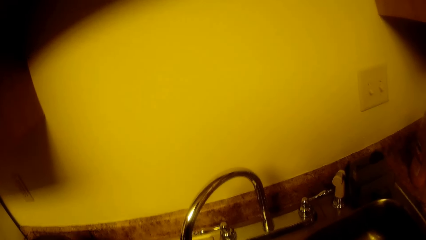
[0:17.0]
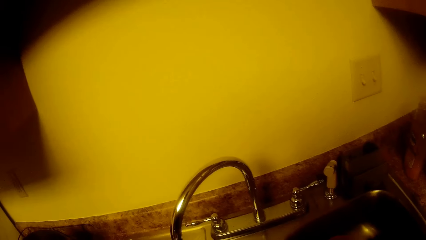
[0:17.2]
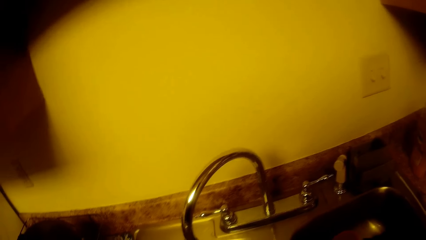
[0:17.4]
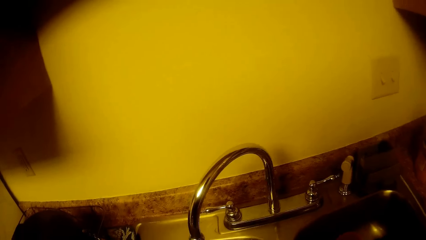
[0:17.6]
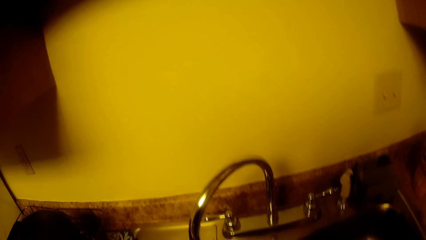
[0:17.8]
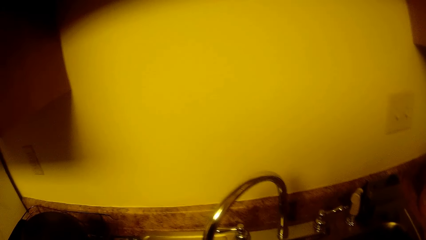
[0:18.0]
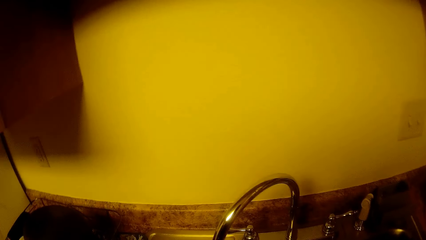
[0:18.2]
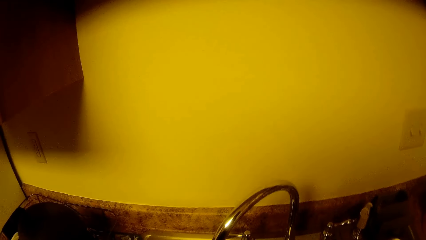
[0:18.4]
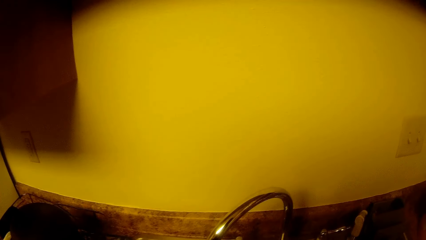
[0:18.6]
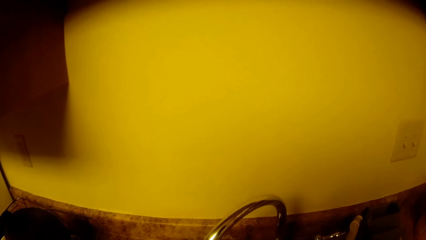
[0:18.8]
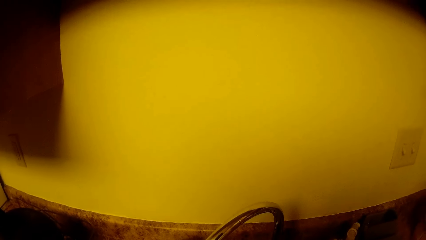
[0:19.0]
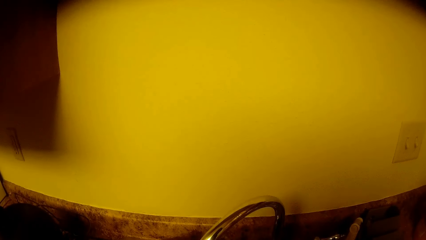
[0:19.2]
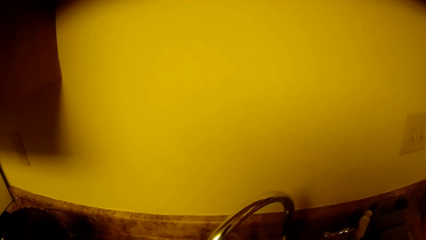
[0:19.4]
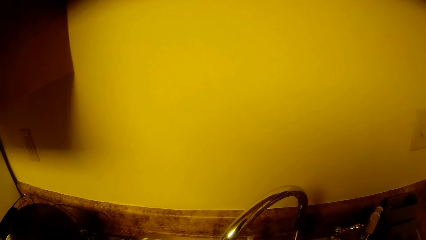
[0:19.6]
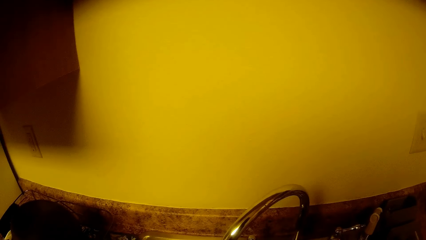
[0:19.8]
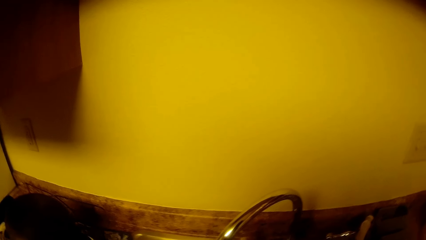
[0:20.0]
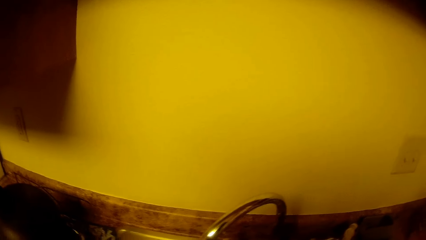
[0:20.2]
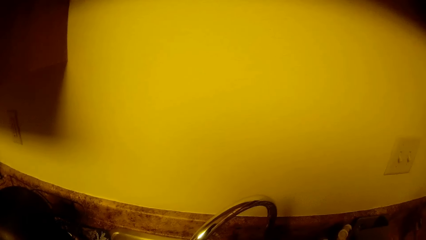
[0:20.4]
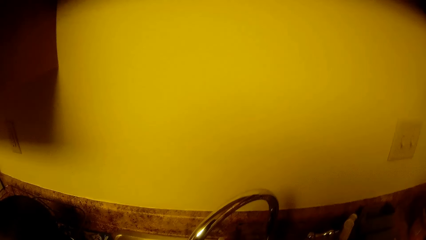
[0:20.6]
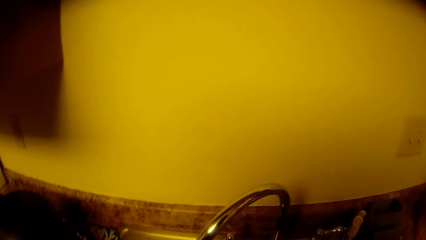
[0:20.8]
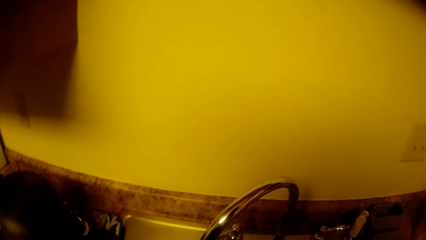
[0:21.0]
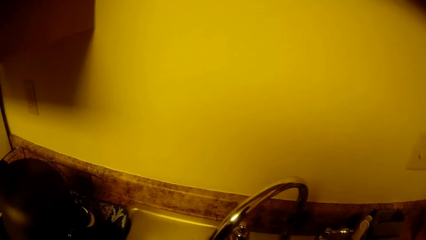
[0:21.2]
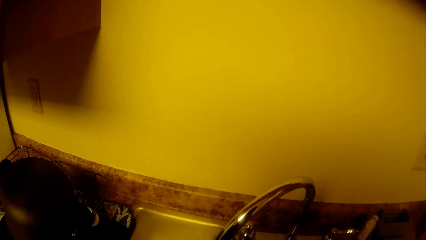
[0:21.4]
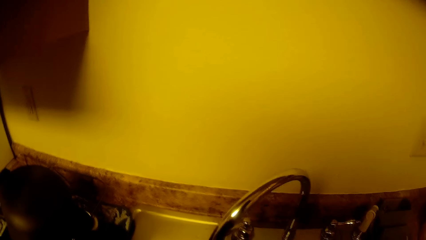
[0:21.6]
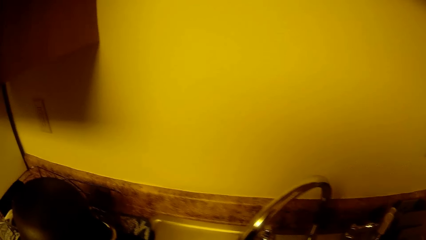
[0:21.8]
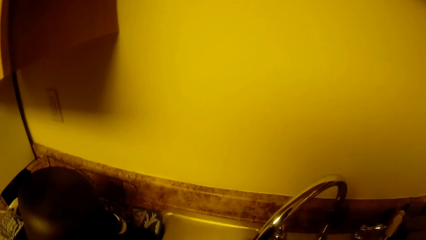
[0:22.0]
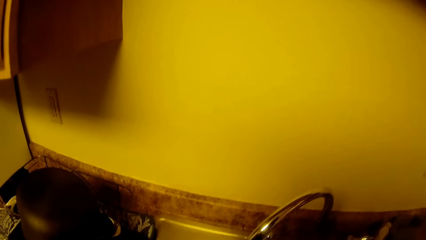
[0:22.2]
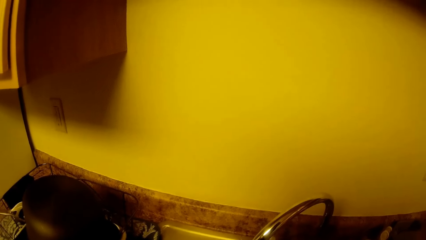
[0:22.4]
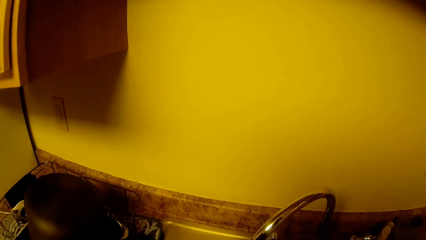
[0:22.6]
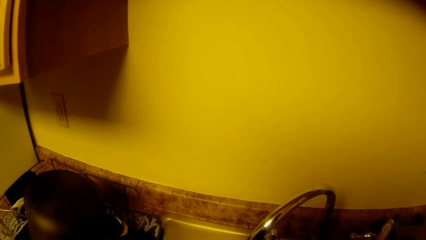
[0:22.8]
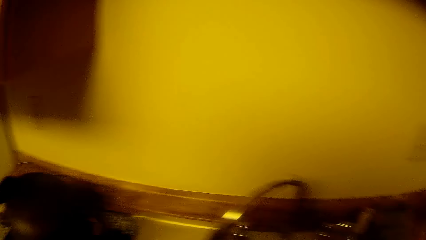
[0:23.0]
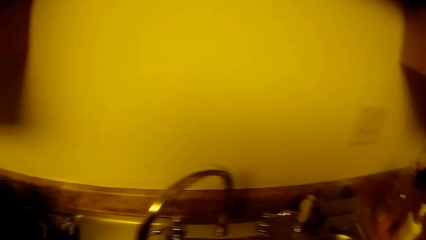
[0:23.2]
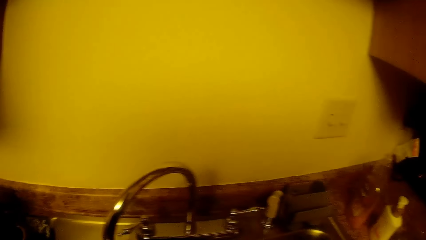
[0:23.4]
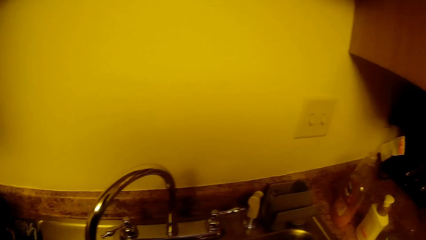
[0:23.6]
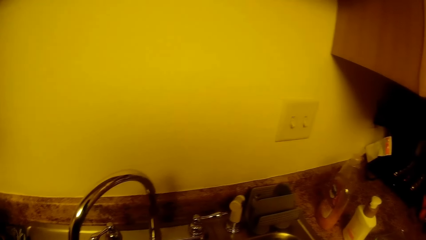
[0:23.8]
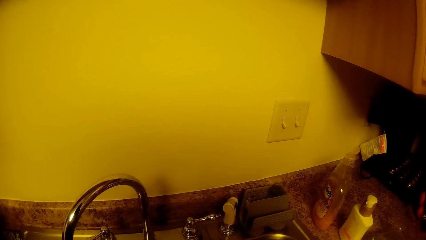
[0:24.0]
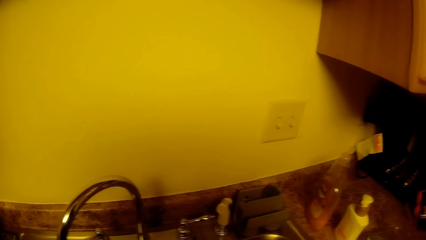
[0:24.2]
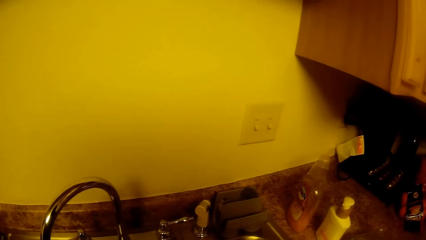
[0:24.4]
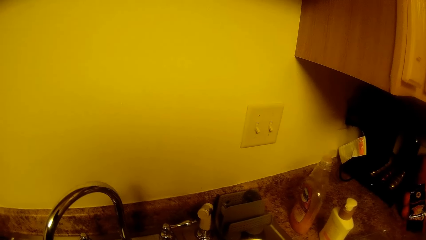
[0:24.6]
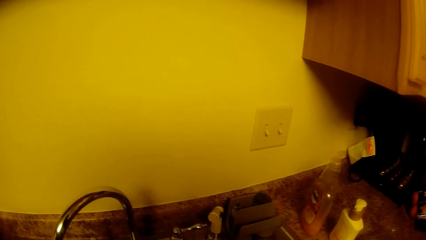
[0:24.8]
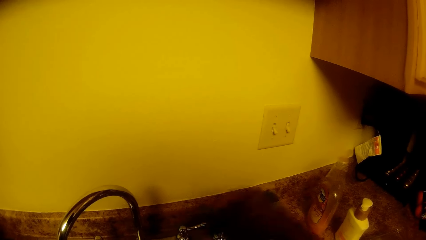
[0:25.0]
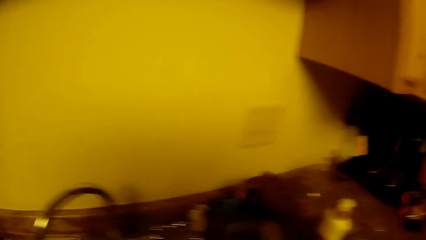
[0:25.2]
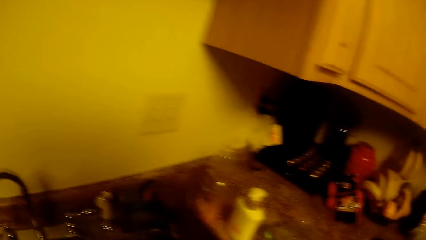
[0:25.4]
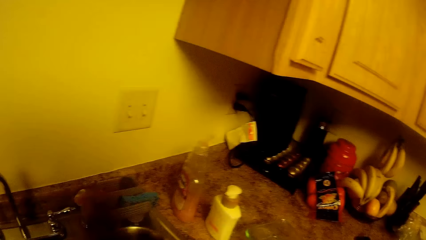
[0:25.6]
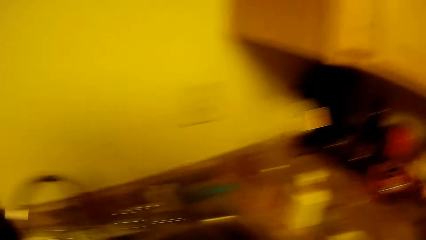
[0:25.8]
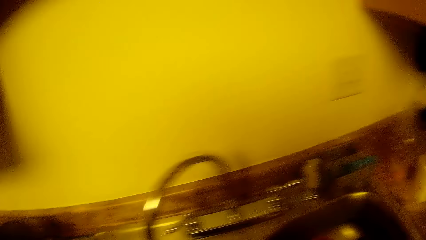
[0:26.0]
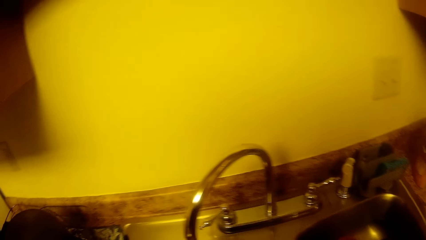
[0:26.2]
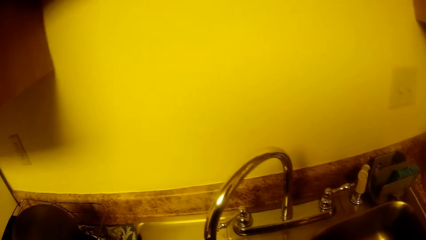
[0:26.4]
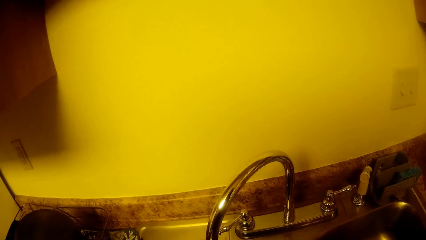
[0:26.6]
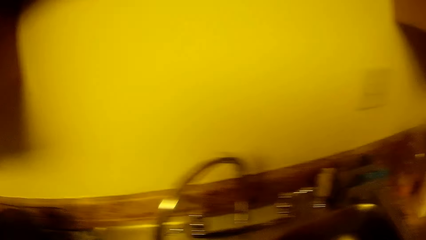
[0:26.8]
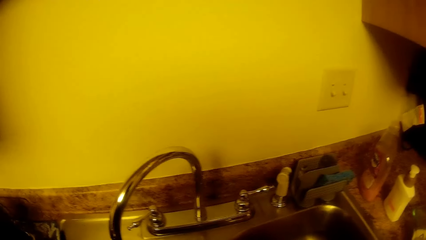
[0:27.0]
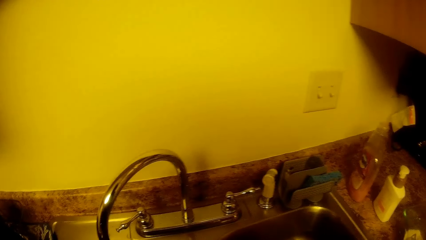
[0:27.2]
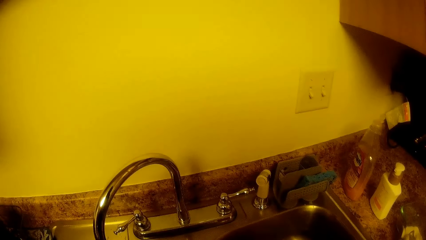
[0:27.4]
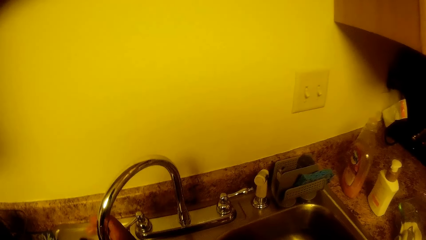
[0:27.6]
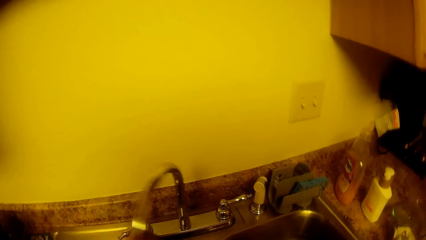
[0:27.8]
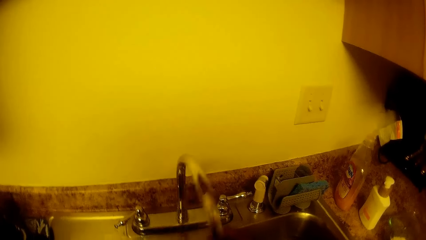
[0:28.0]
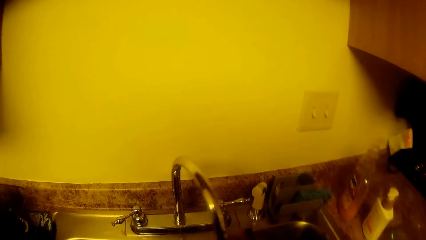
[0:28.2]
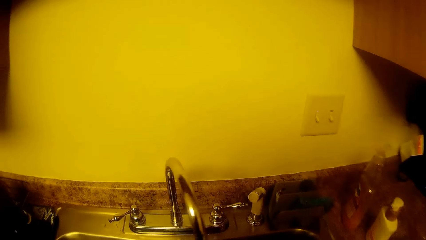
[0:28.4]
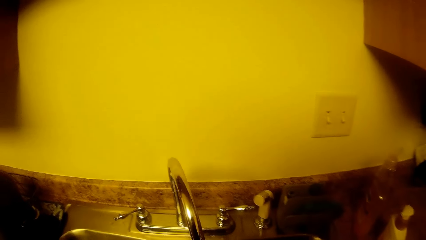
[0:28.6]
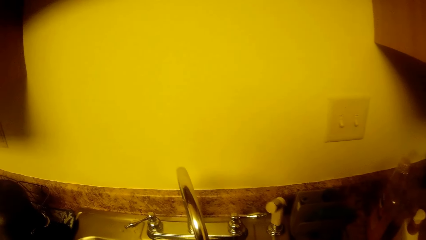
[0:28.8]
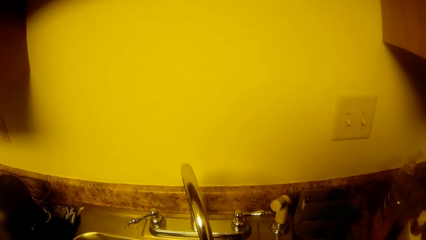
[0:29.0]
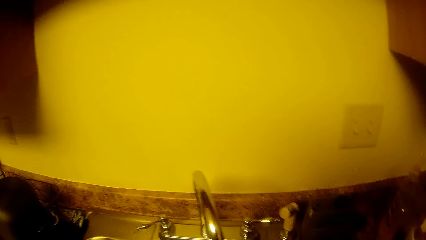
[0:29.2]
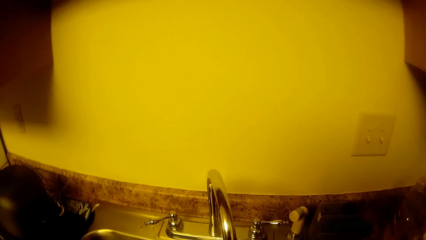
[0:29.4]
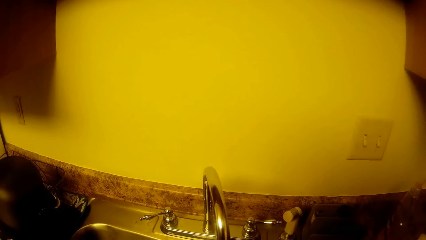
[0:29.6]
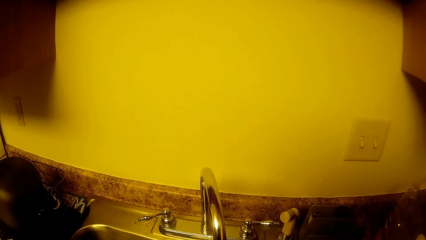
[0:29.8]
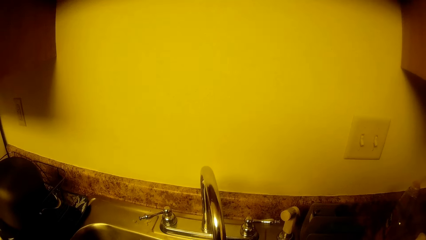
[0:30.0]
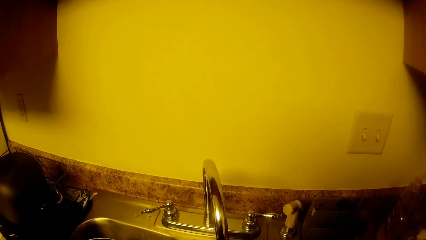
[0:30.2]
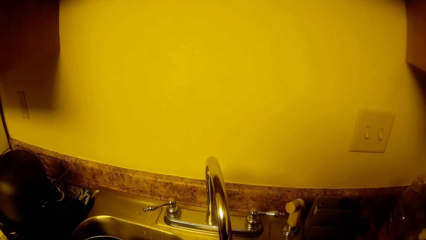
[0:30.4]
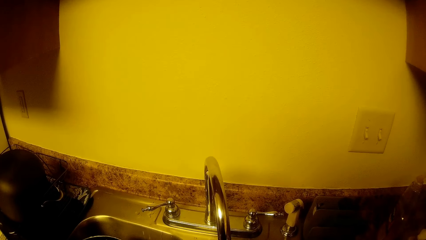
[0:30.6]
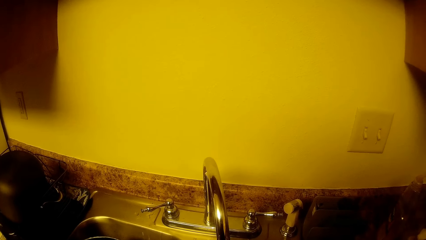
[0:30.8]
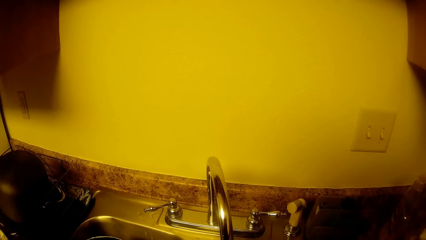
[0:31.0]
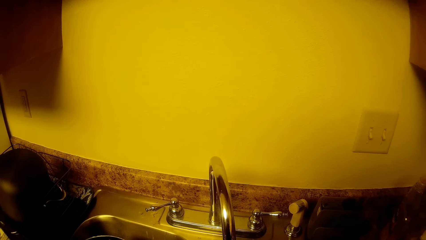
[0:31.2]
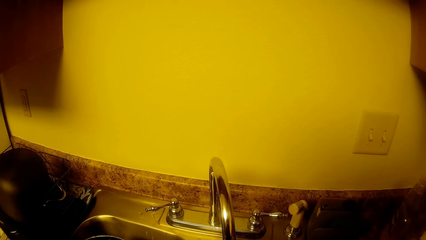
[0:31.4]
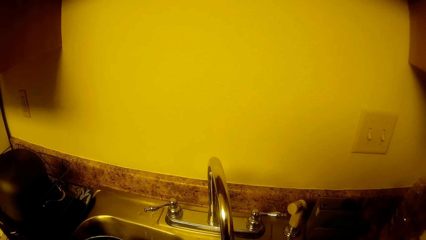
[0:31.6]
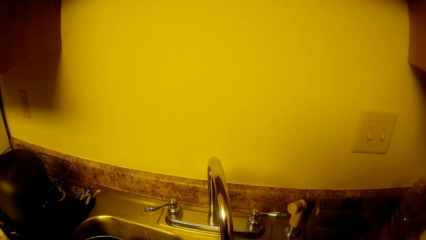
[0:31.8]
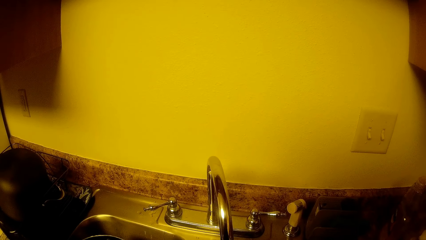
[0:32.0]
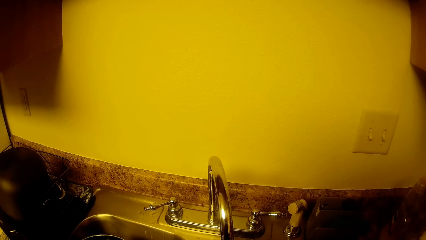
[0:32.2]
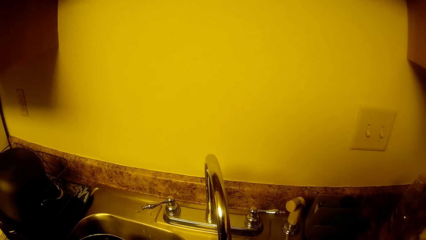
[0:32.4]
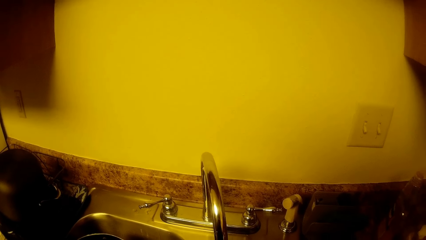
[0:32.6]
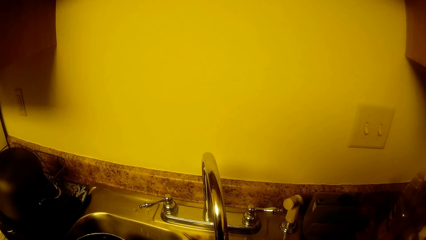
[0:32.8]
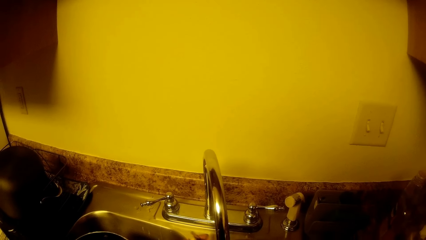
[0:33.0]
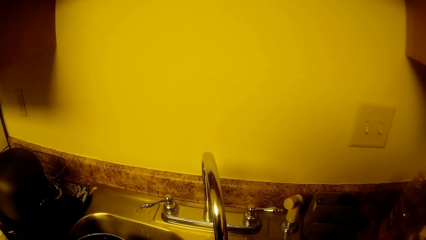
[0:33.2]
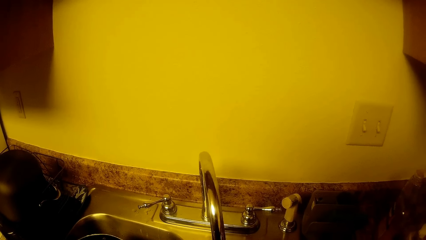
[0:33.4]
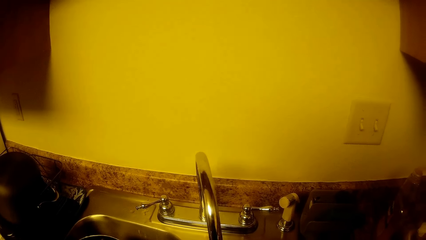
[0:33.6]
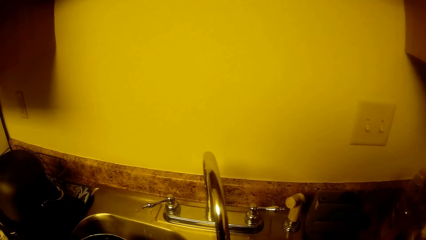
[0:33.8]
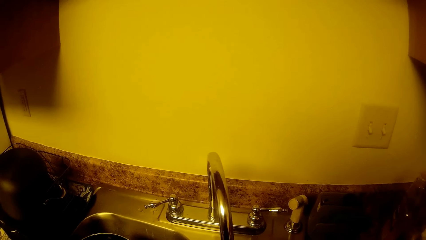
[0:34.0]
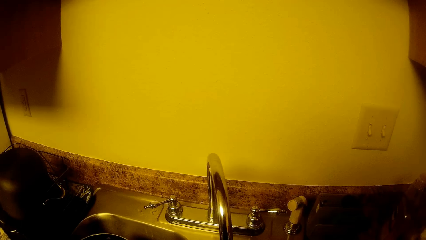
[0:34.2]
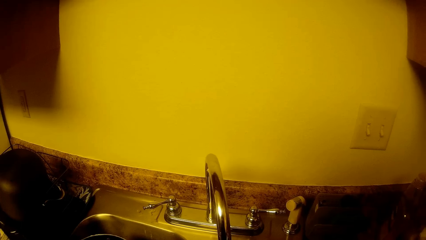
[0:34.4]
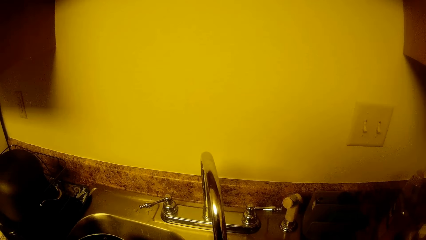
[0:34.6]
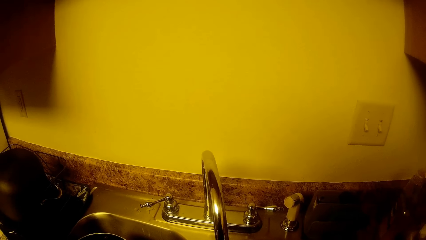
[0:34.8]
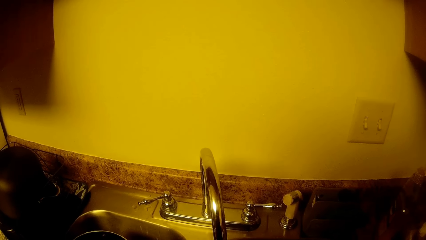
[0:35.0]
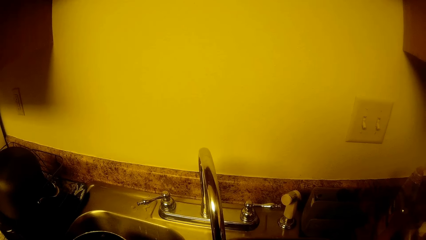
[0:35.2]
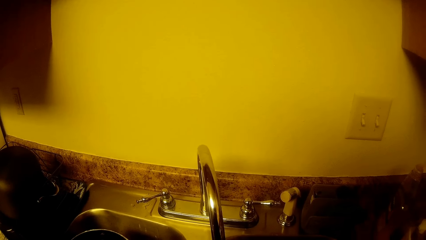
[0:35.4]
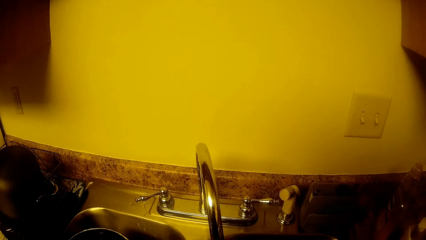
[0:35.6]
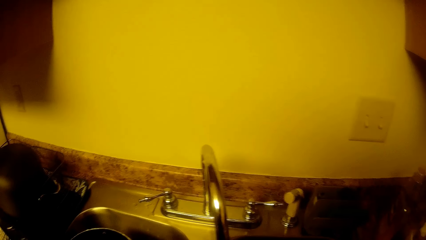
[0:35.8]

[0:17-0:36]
The camera wearer turns on the sink tap with her right hand. She drops the sponge in a storage on the sink with her right hand.
